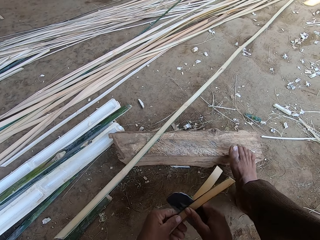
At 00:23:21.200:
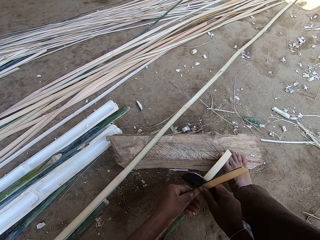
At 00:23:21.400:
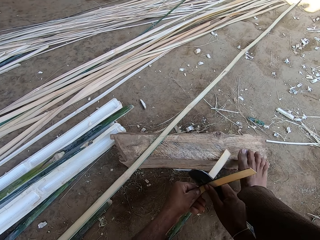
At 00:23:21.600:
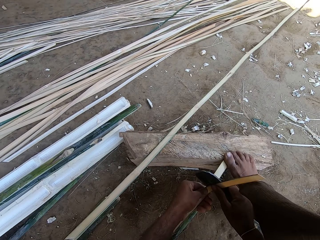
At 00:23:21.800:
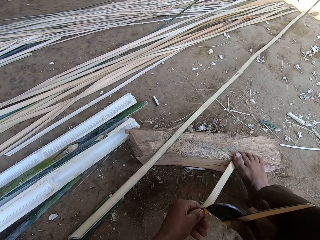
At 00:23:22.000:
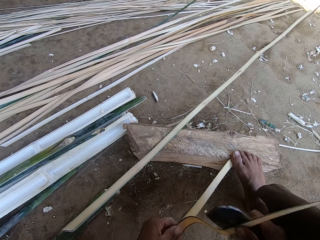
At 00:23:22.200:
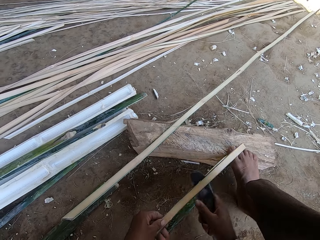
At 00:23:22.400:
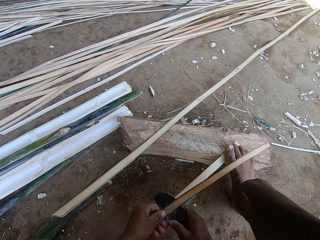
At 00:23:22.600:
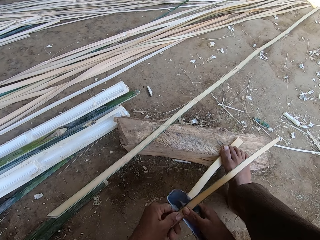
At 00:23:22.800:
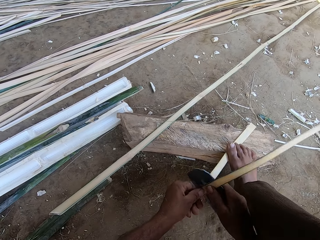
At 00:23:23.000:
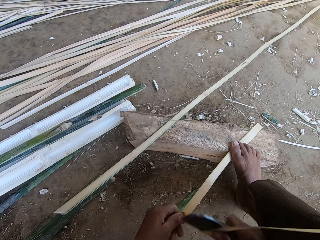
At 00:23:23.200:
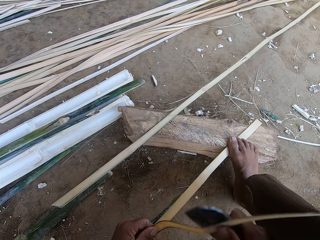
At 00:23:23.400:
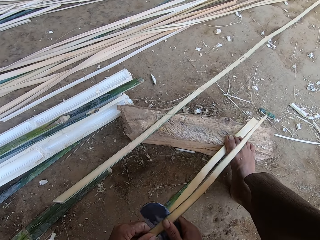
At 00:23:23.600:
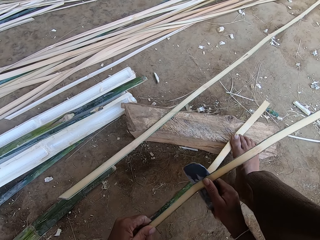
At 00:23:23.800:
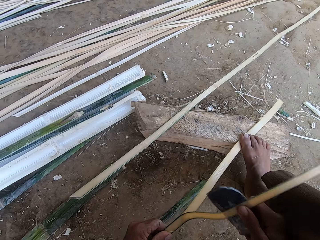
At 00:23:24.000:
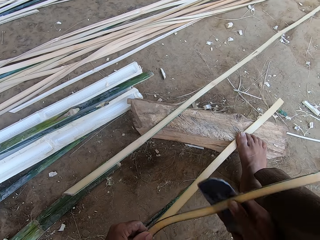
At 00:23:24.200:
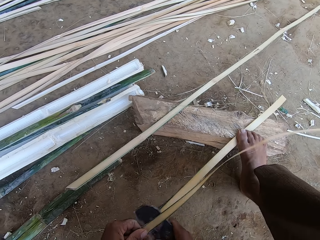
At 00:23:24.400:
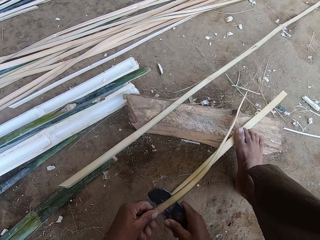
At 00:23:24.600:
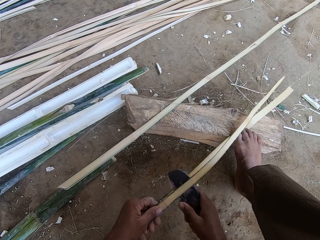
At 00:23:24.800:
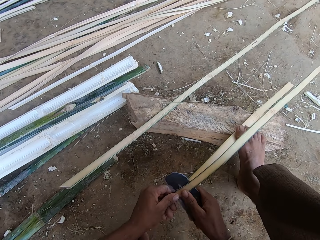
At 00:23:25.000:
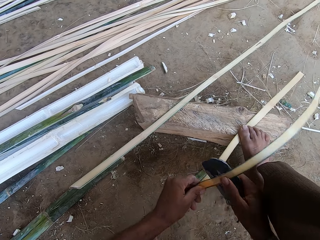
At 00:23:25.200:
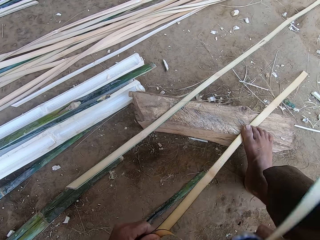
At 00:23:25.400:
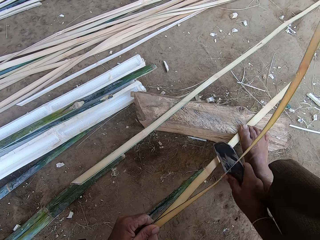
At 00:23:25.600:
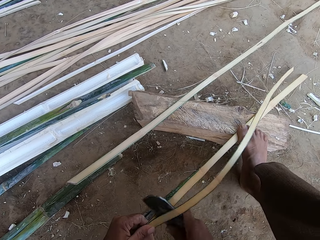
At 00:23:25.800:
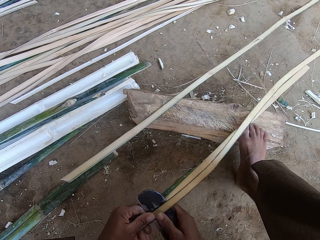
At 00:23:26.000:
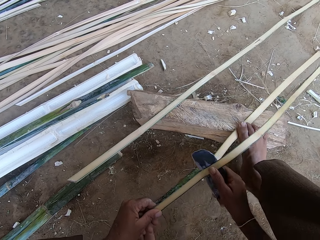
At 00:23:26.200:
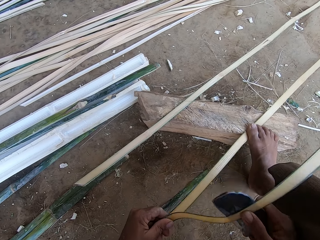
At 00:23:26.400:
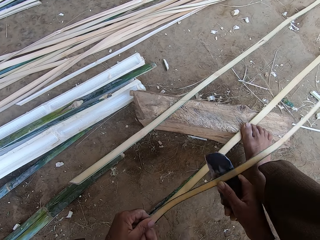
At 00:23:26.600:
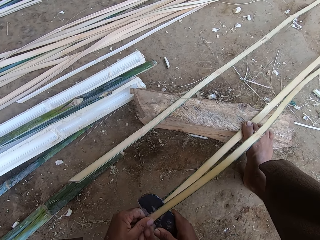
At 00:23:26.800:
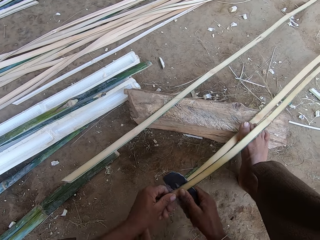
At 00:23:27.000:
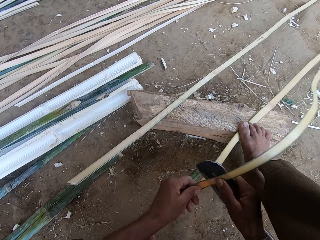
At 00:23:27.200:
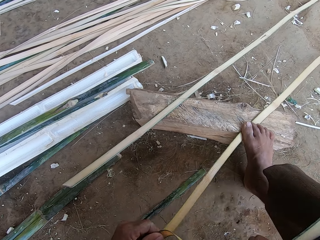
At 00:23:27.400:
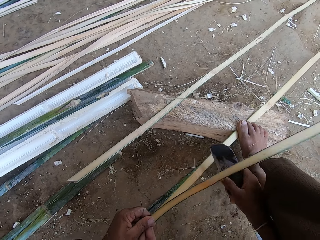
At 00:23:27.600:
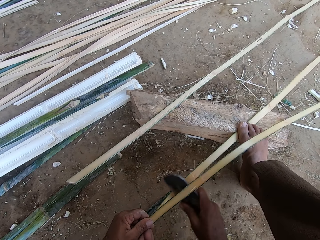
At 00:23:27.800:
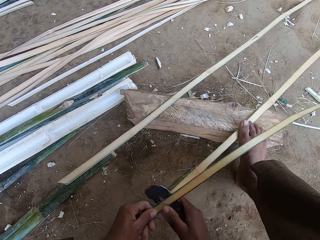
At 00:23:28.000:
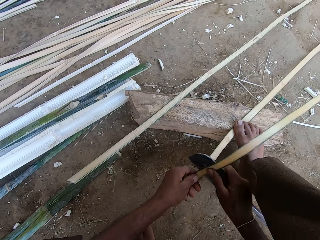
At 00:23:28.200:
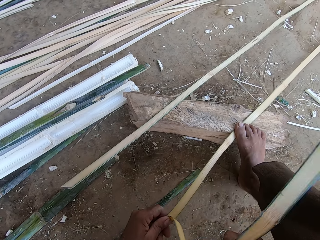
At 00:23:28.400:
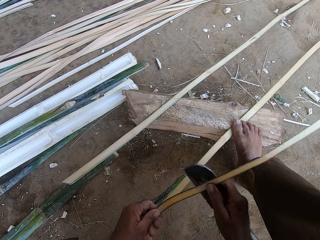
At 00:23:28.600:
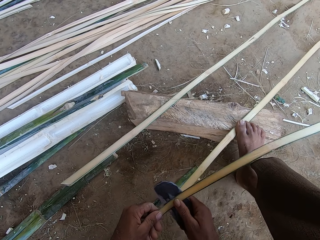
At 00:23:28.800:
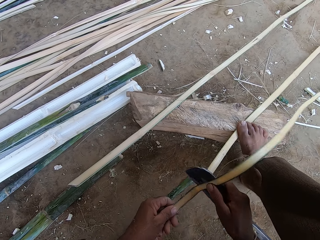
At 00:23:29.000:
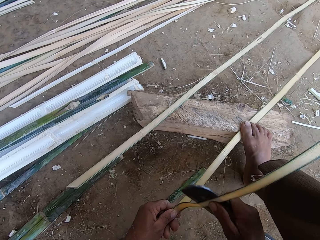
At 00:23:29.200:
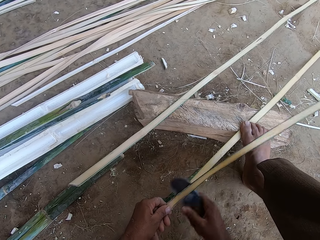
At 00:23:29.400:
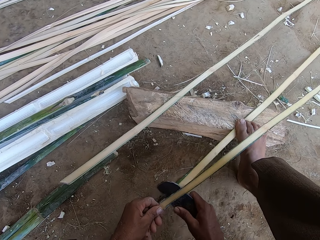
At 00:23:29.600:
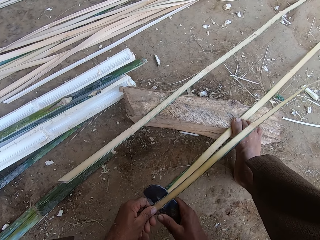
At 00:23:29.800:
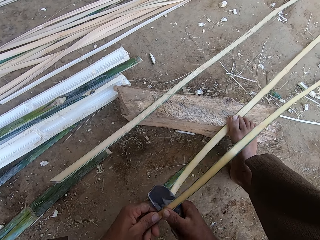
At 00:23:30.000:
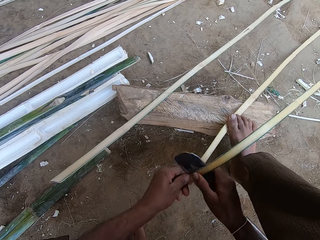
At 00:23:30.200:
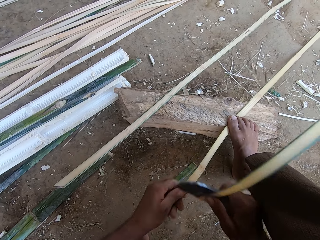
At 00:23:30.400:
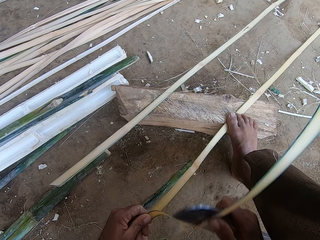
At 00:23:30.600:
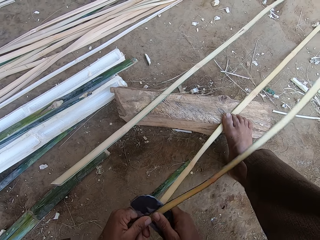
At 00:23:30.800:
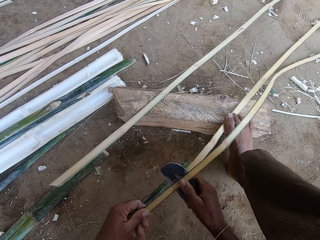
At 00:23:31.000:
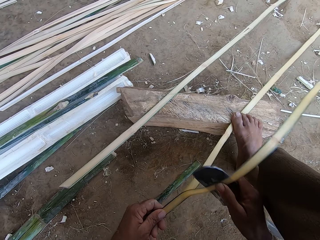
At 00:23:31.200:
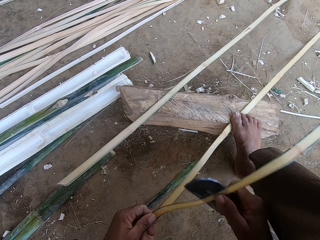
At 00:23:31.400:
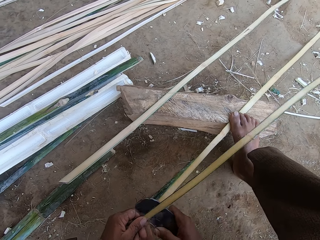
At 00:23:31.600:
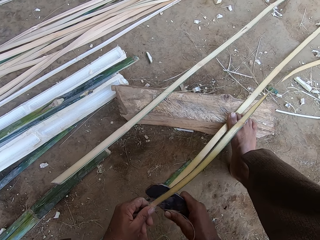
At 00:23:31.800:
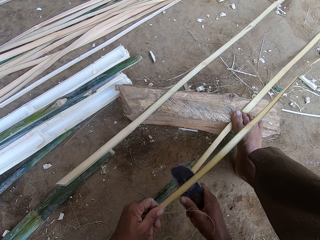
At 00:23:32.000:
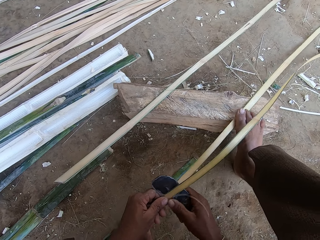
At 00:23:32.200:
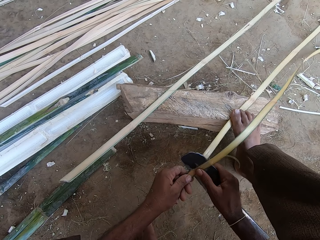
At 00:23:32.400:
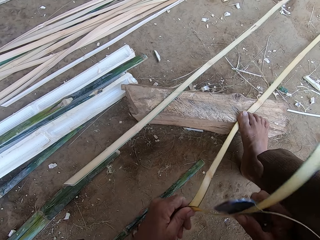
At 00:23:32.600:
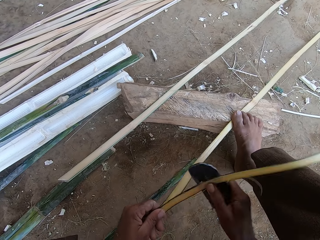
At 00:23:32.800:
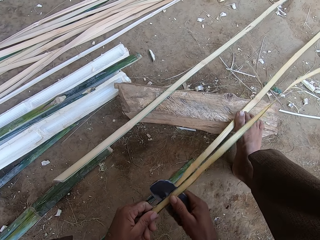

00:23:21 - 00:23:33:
The camera wearer steps on the piece of wood or bamboo on the log. They split the bamboo and move the bamboo.

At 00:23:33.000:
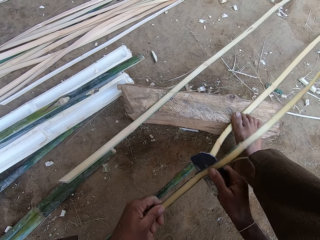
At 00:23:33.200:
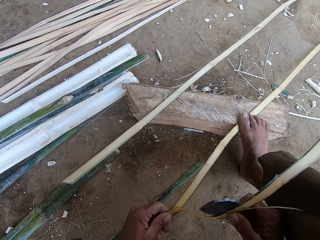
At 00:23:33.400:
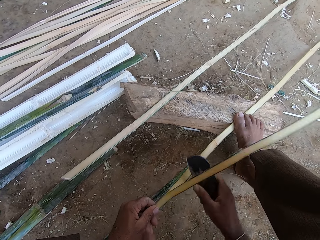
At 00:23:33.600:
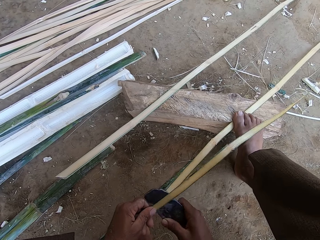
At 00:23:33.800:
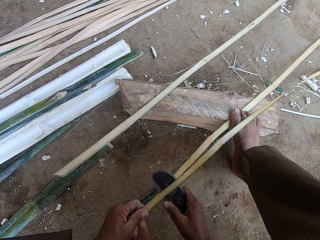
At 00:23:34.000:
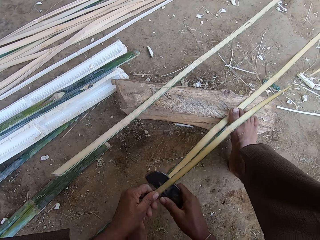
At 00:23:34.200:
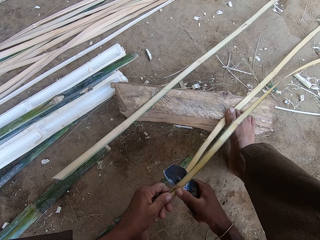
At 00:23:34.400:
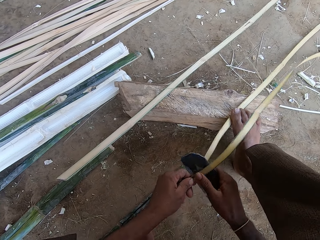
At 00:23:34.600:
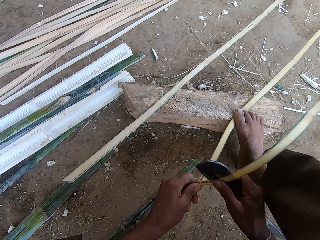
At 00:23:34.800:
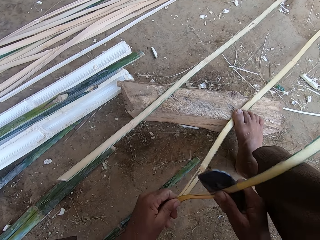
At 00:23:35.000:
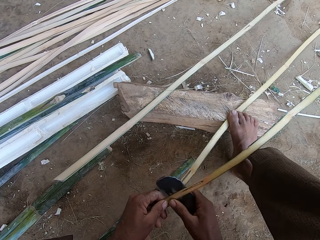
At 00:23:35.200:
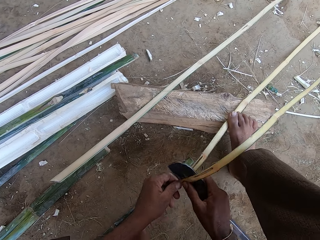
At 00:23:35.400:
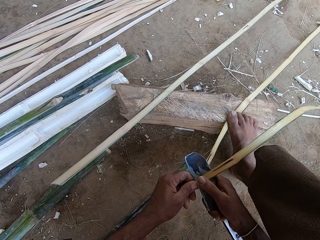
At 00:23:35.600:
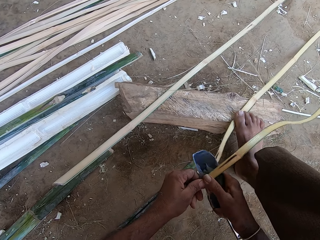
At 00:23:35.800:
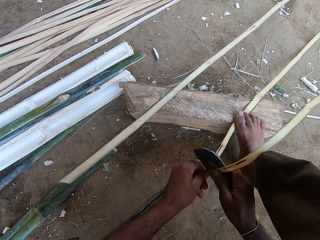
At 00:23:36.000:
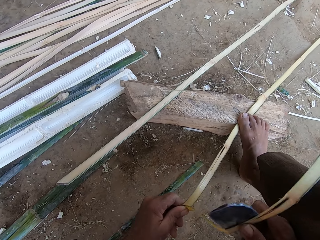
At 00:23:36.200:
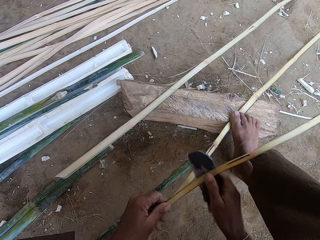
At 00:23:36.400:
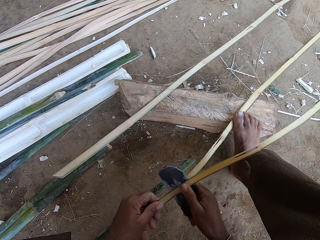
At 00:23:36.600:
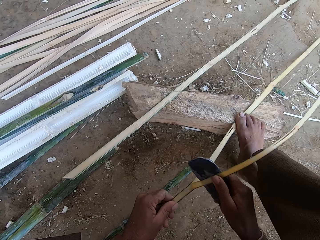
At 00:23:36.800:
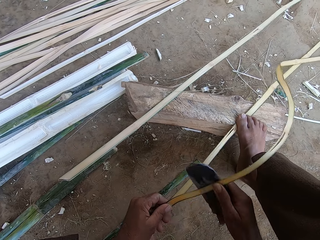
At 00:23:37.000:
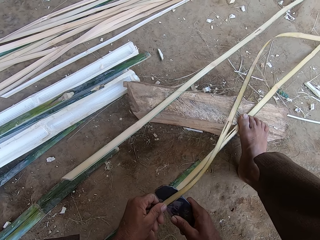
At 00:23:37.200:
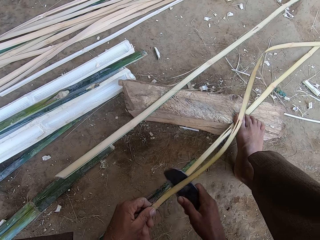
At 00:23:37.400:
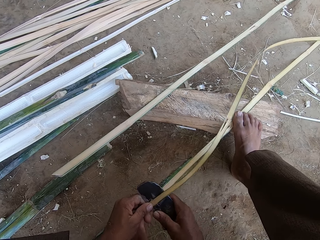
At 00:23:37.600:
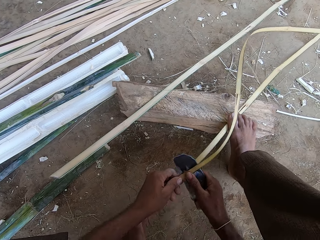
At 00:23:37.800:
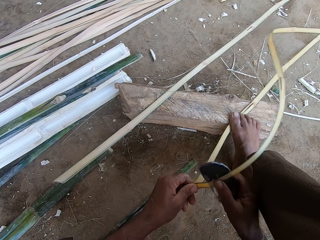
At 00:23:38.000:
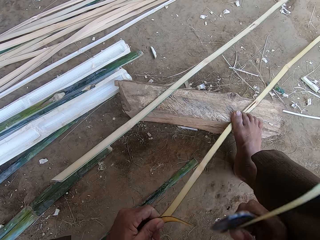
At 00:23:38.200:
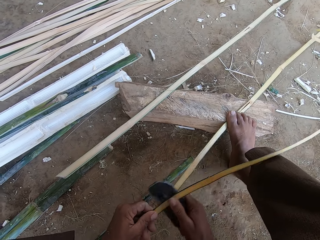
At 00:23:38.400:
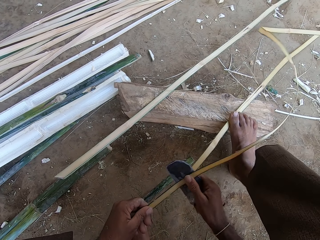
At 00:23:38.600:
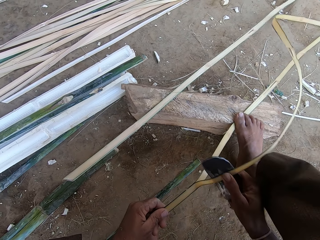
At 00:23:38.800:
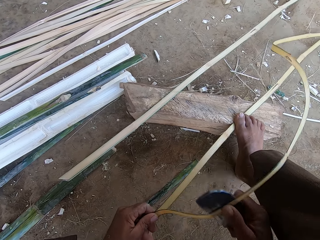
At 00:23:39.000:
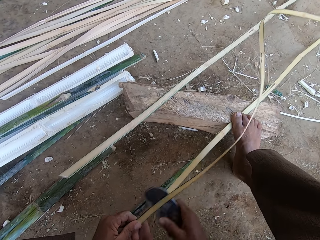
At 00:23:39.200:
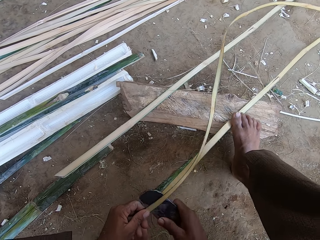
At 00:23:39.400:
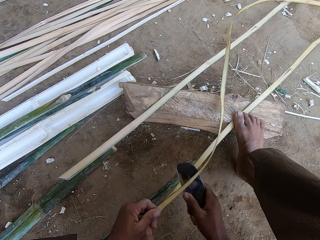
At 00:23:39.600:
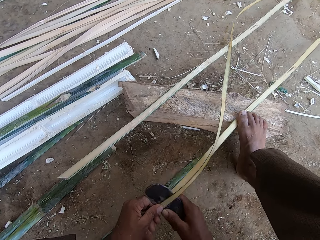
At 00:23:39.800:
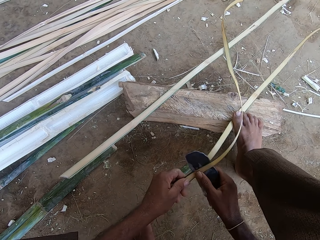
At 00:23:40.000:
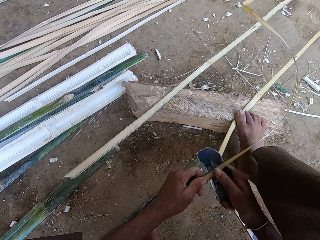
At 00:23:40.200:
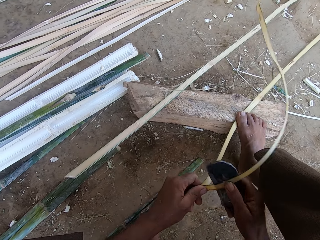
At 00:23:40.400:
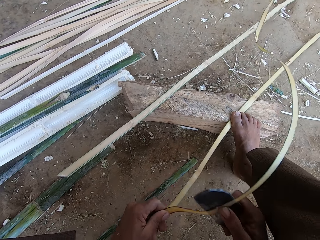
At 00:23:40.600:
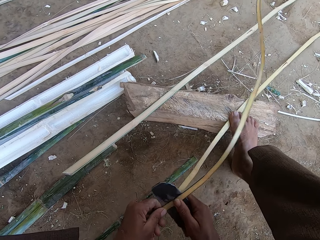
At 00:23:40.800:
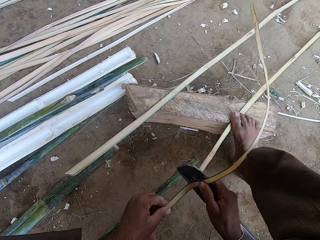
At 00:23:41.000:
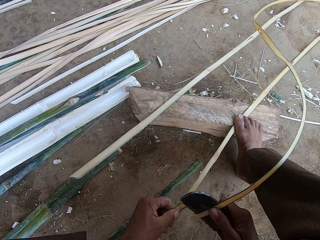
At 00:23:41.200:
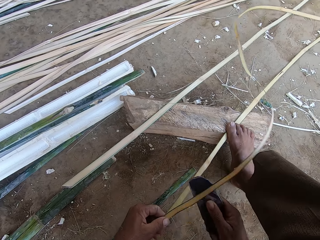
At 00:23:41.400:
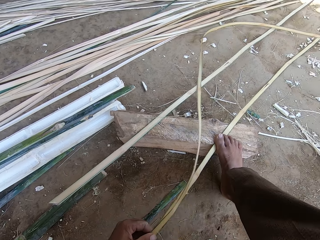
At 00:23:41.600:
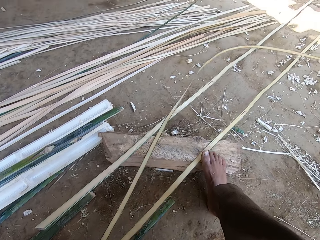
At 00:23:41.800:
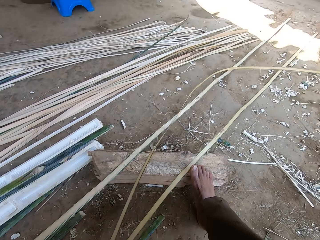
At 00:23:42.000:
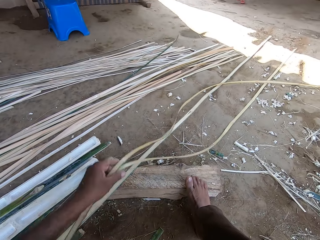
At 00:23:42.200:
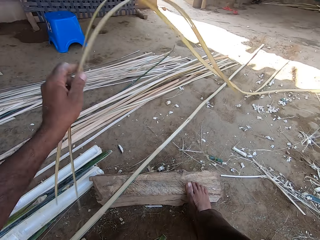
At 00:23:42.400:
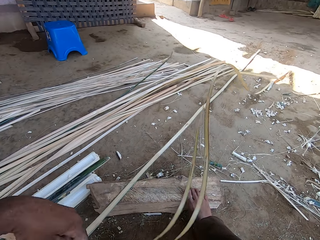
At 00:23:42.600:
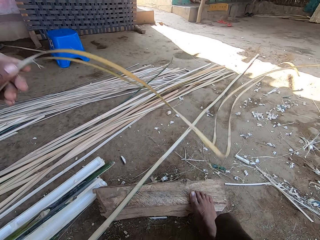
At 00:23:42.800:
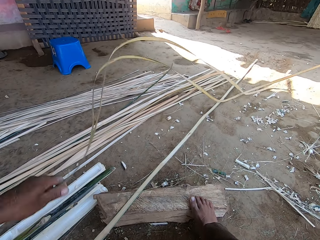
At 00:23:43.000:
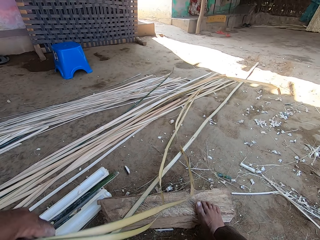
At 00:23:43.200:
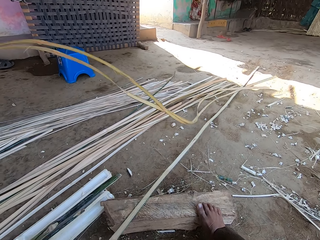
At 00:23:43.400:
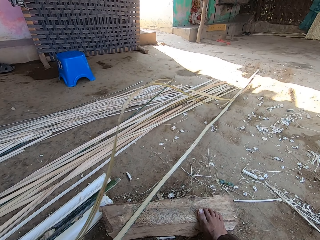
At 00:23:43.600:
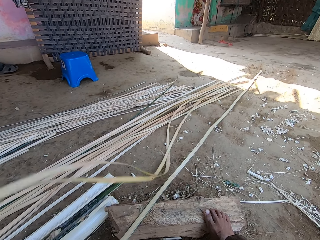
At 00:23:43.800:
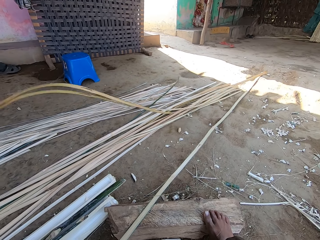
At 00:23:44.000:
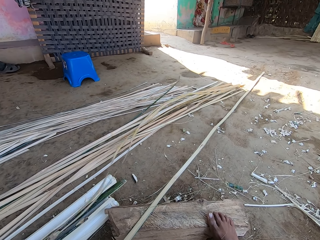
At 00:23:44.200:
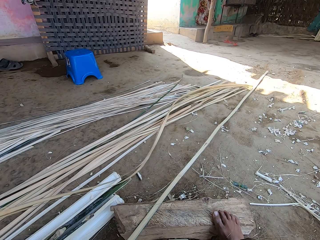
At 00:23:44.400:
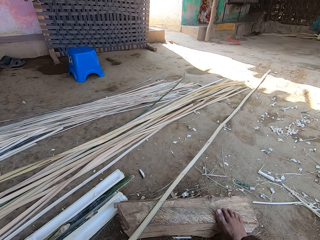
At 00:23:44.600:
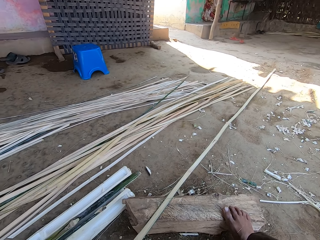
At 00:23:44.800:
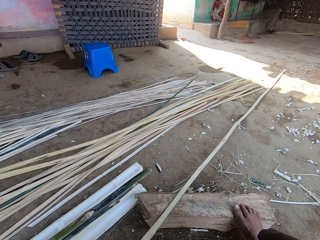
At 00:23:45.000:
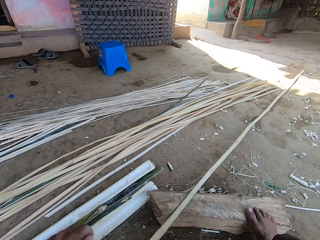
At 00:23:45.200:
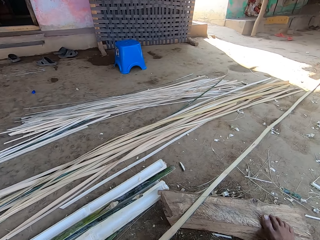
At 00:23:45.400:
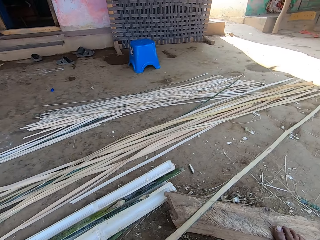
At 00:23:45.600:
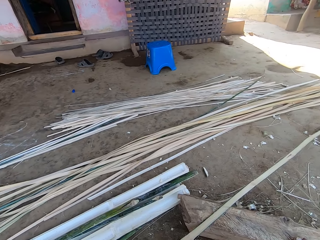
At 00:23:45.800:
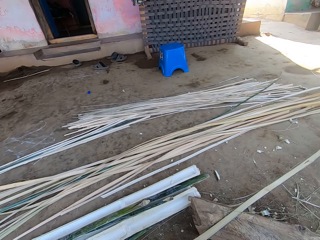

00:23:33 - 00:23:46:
The camera wearer pulls the bamboo. They shake the bamboo. They put the split bamboo on top of the others on the ground.
